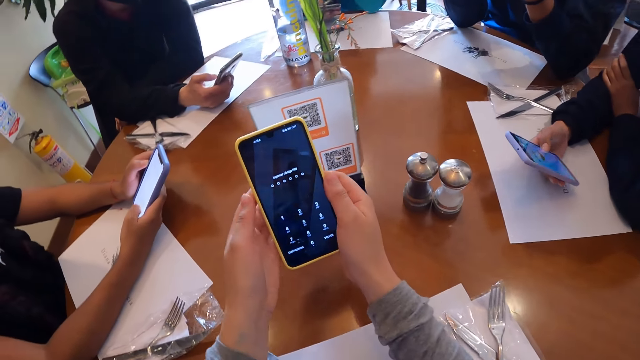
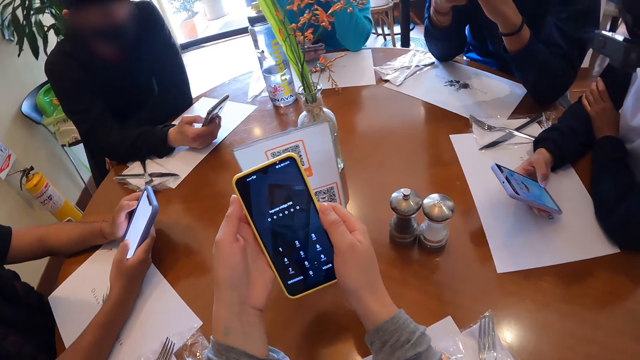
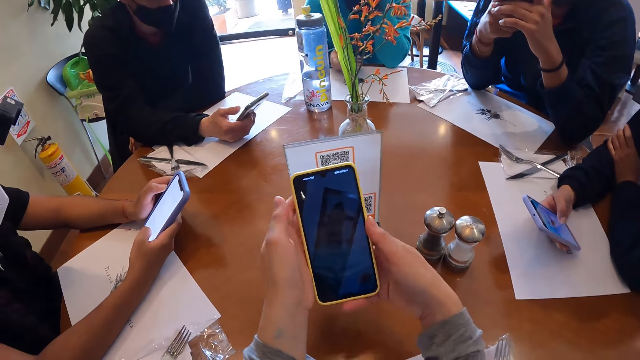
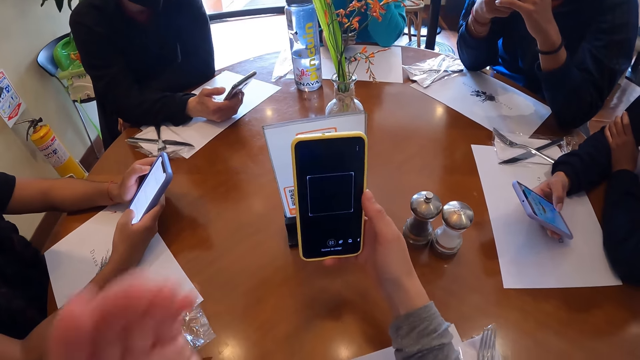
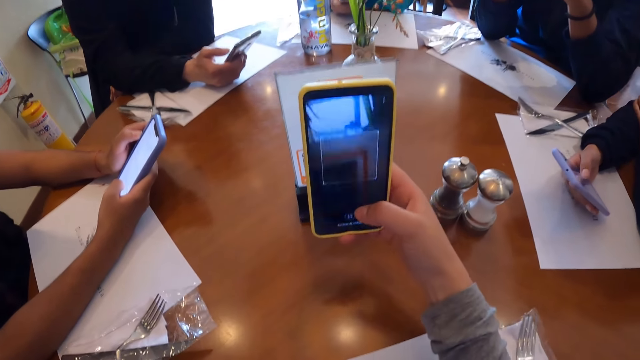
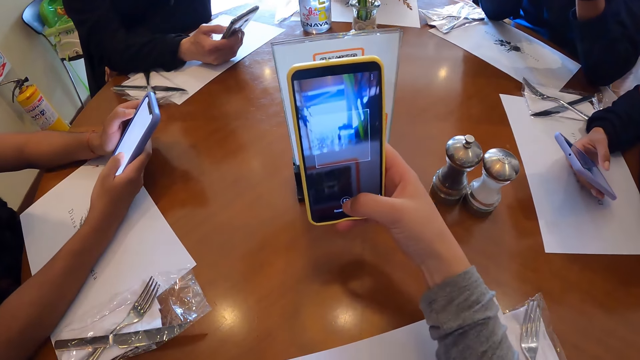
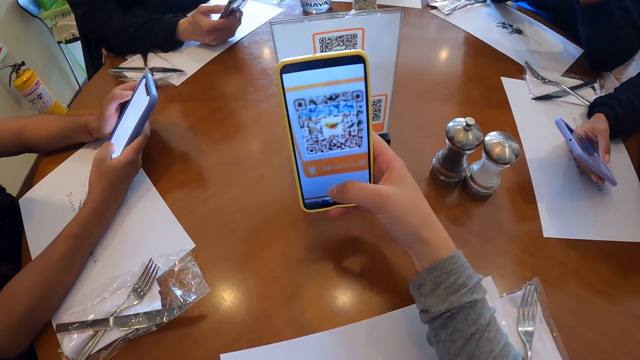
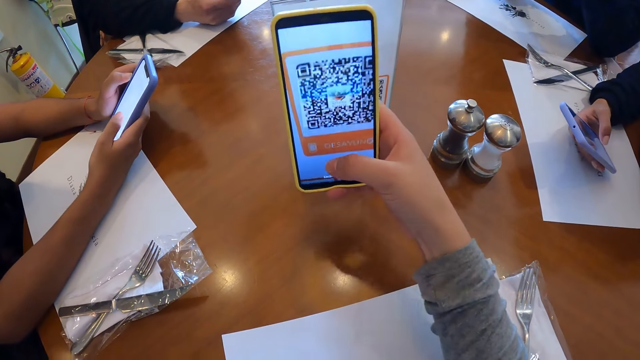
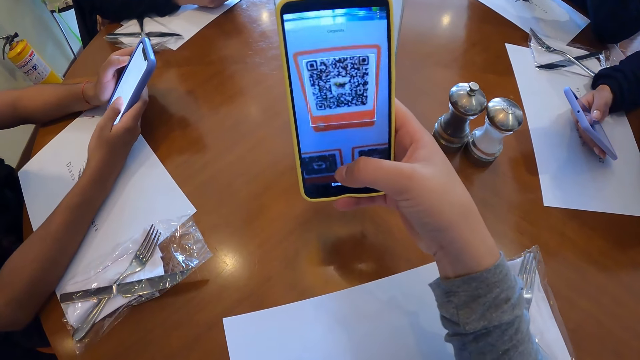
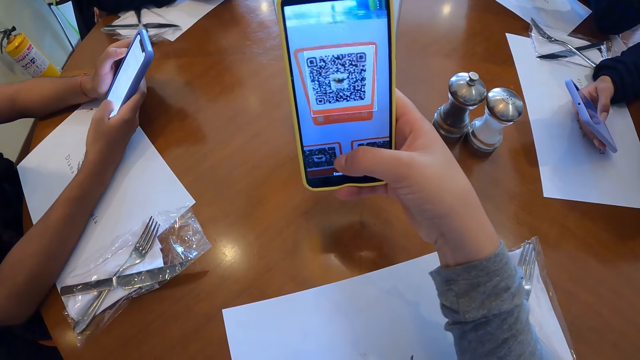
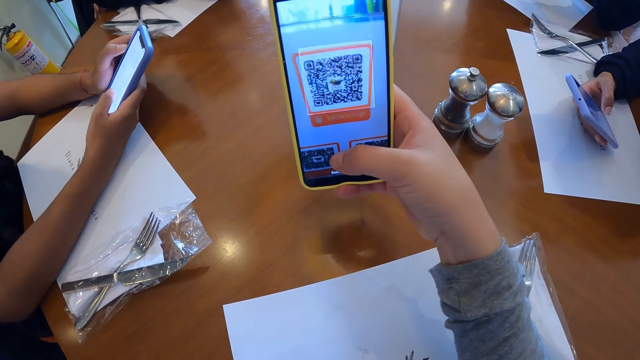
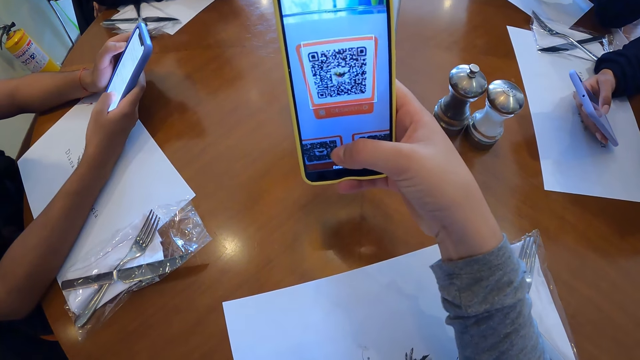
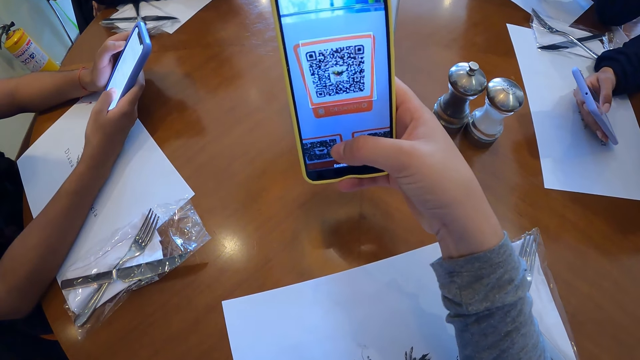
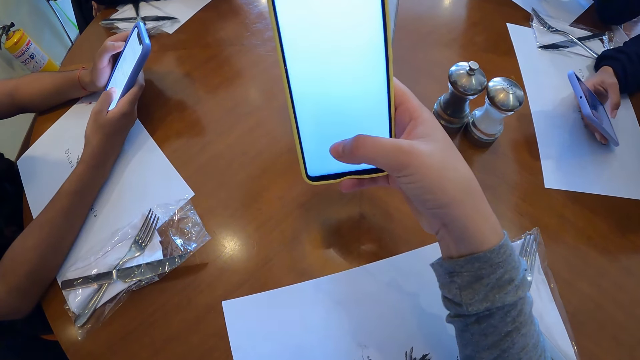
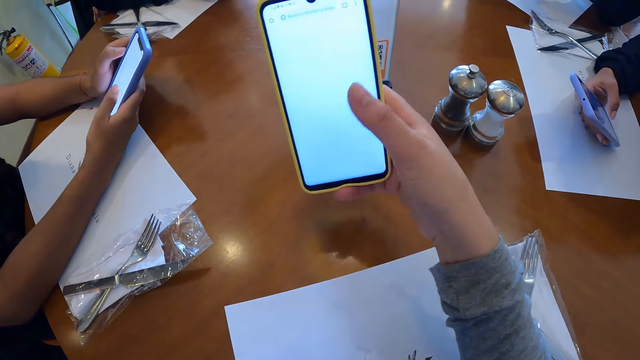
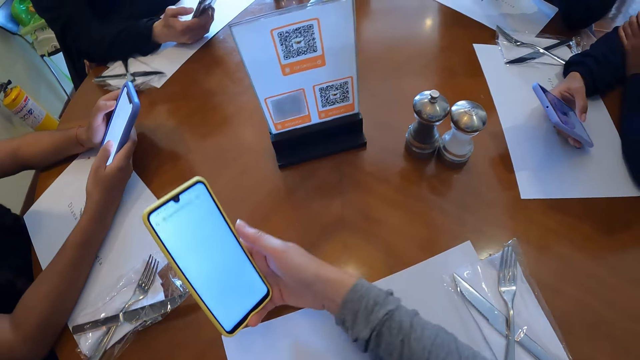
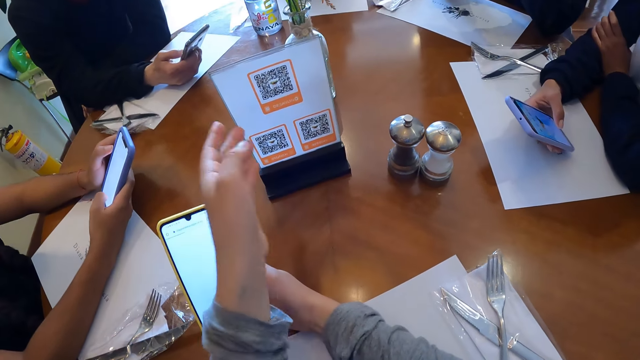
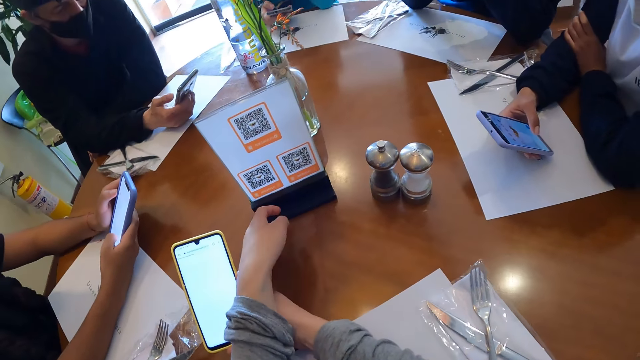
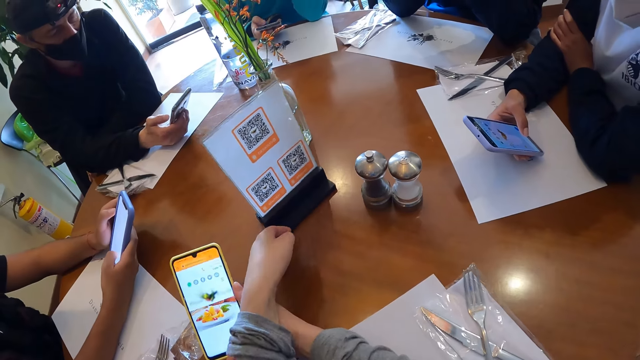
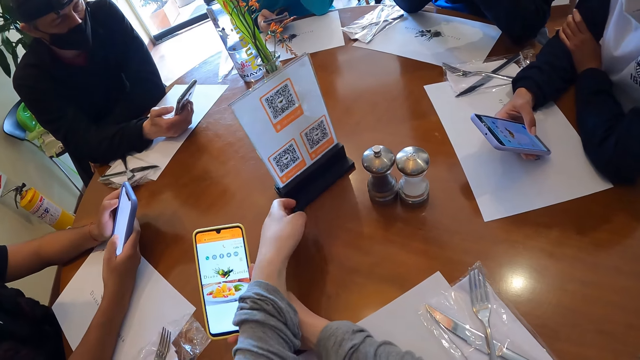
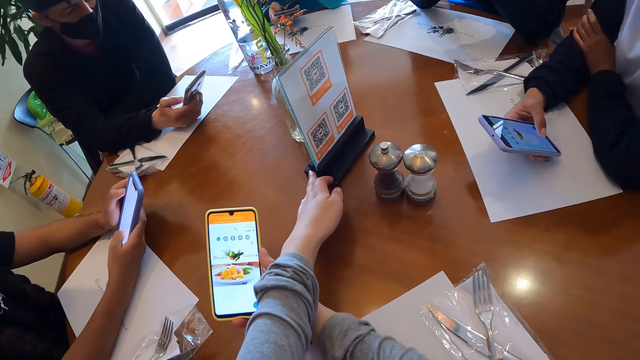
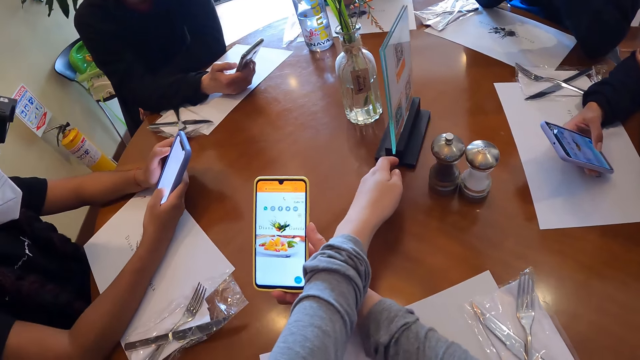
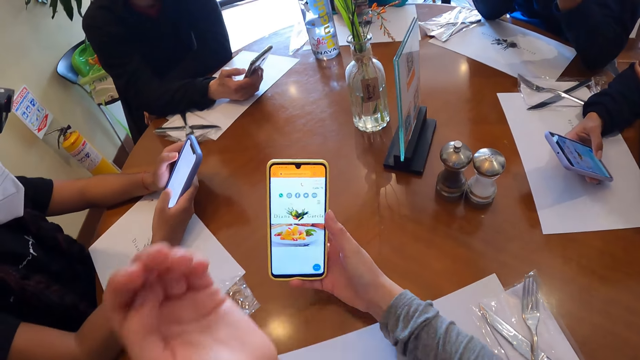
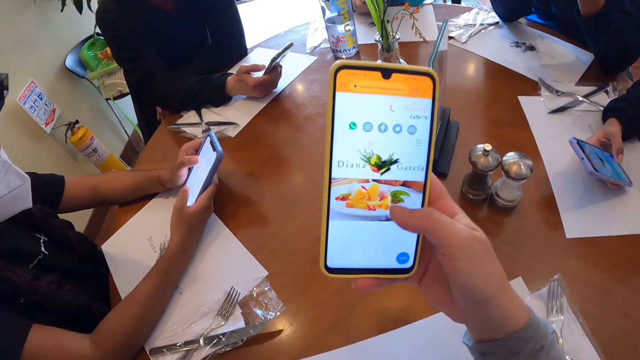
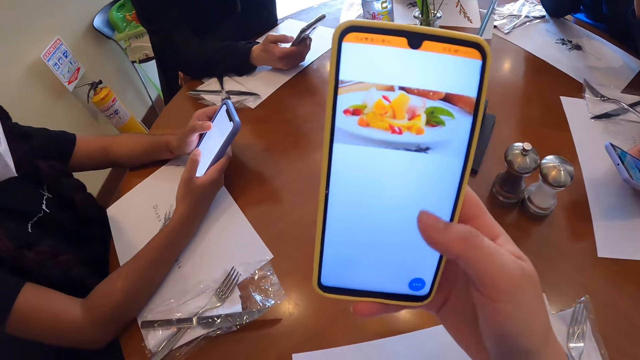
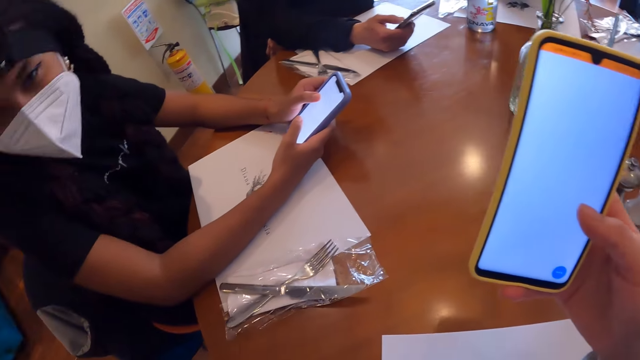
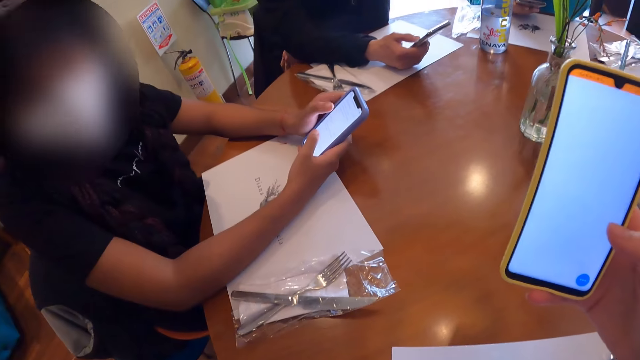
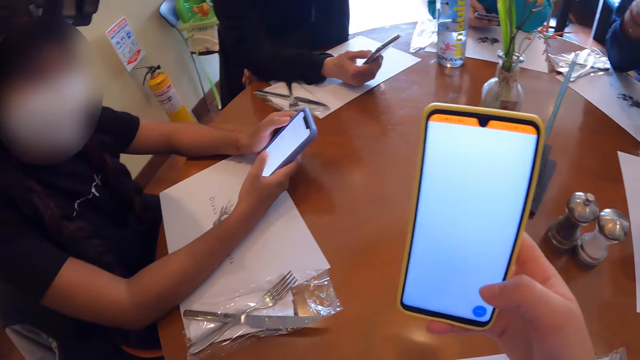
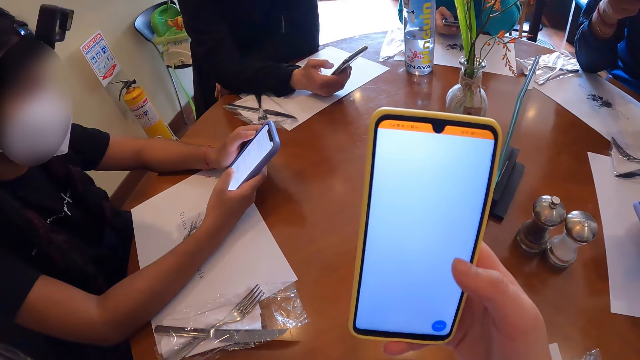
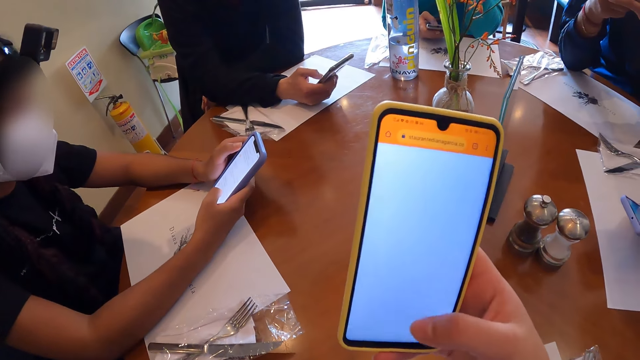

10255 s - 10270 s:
The camera wearer holds the phone with both hands. He scans the code on the plaque with the phone in his right hand. A woman uses the phone. Another woman uses the phone. The camera wearer moves the plaque on the table with his left hand. He operates the phone with his right hand.

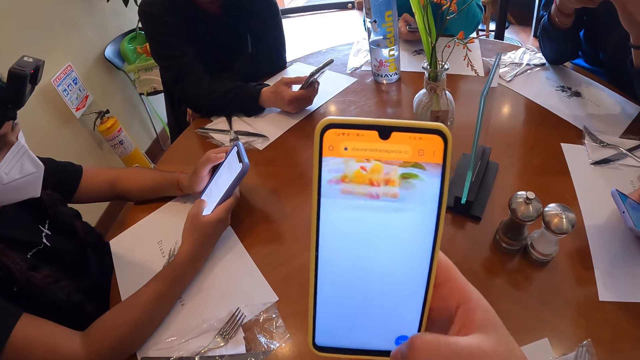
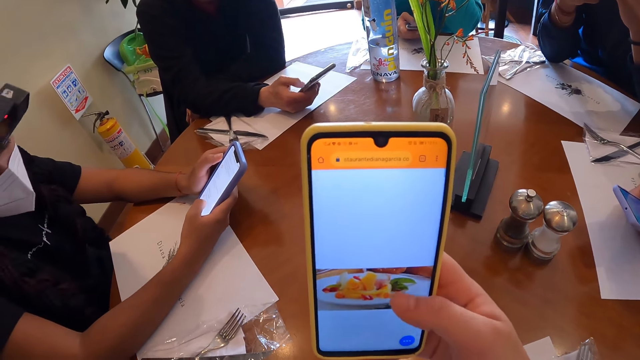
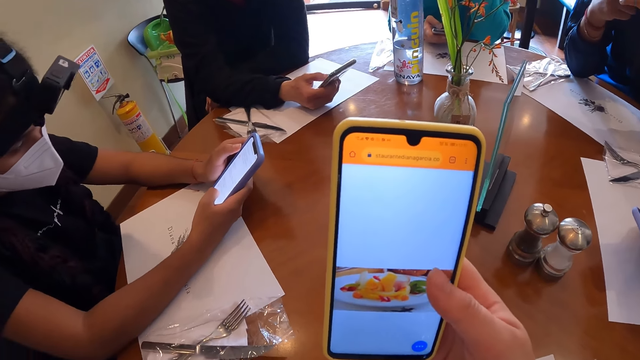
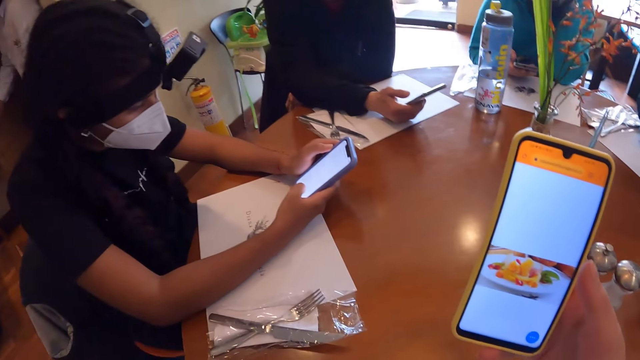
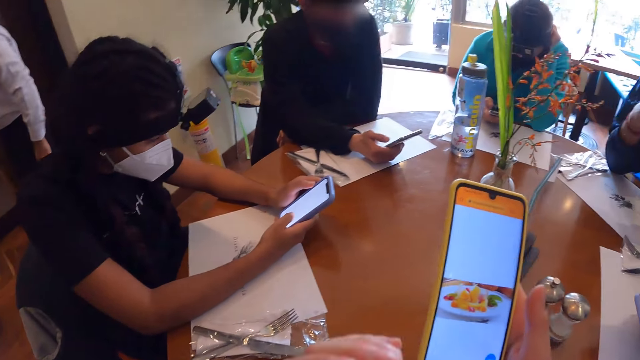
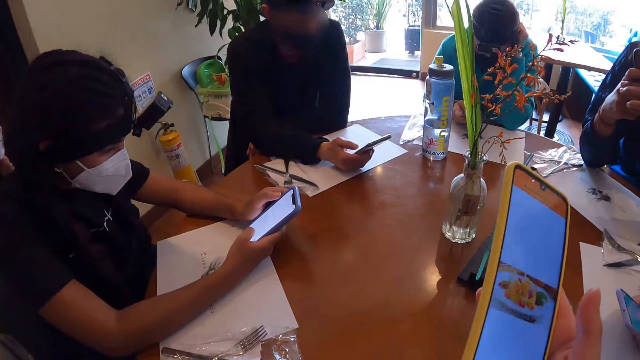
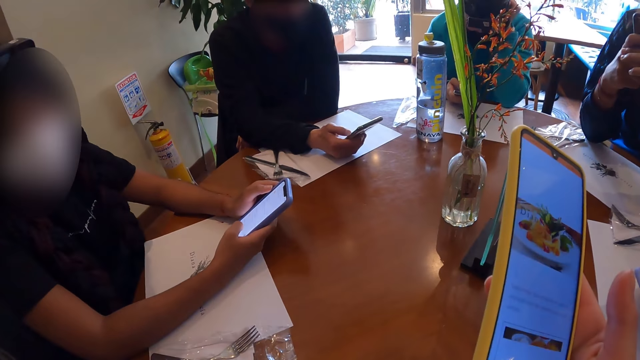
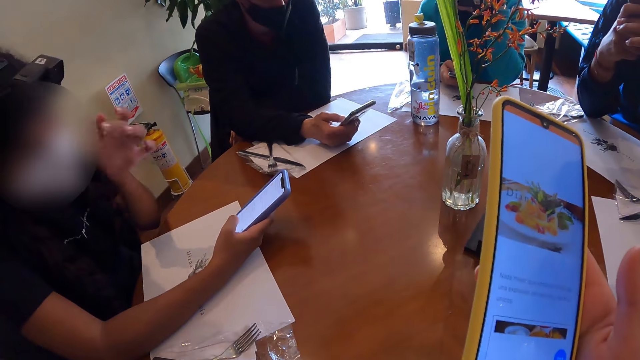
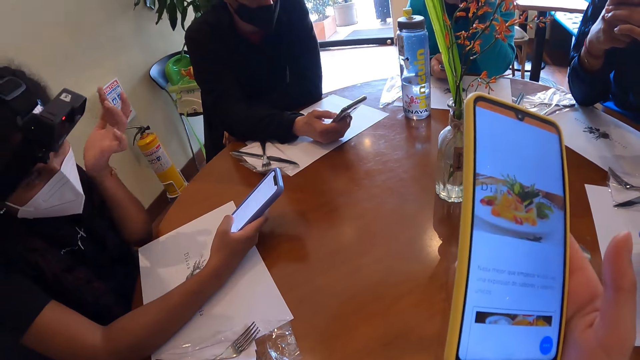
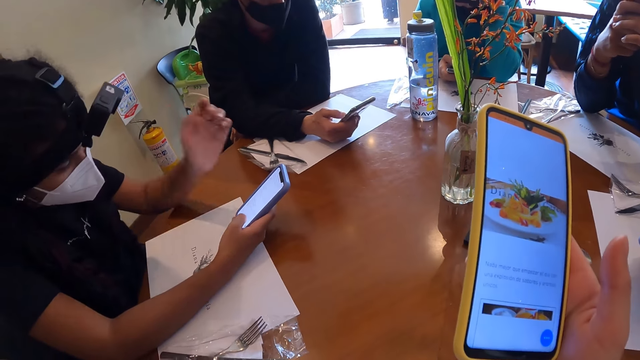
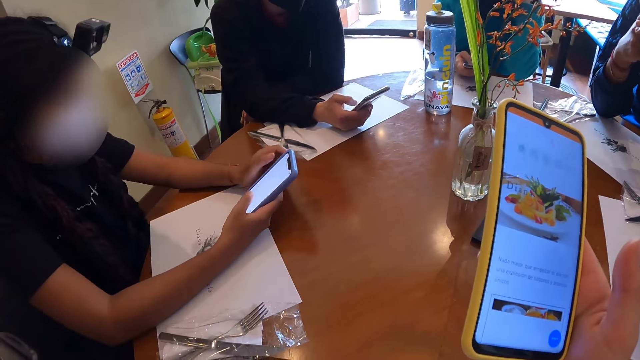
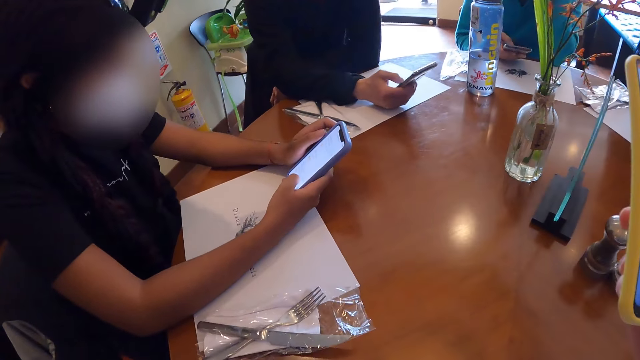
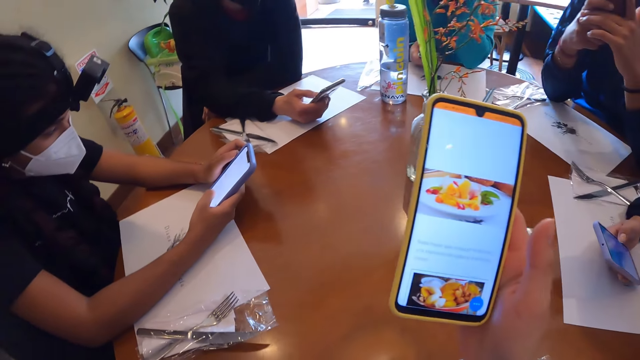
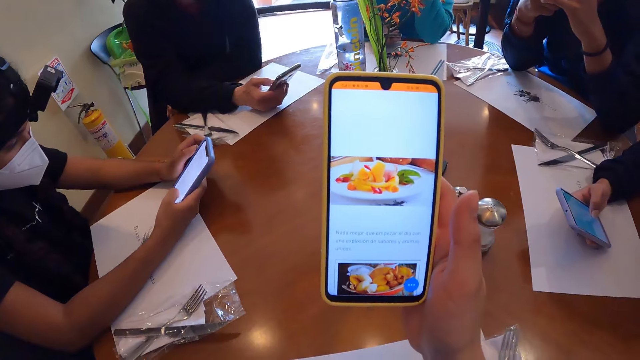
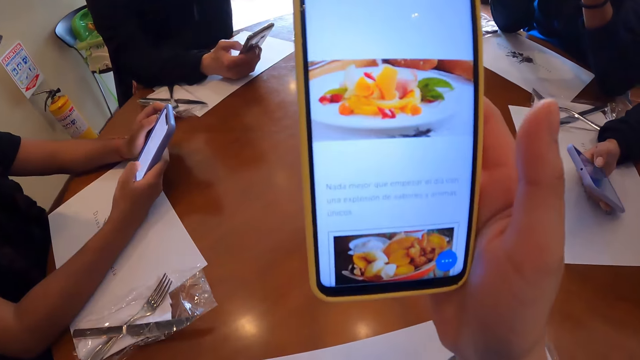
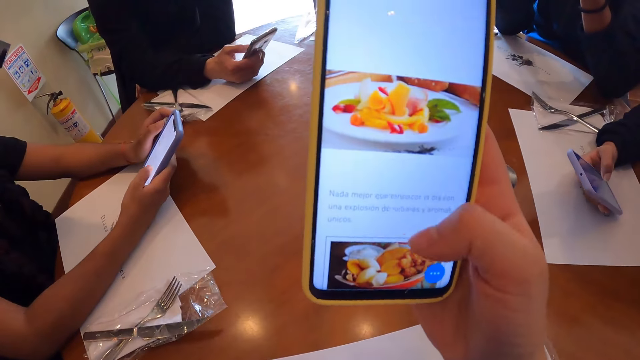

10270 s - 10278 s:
The camera wearer moves their hands. The woman scratches her face with her left hand and places her left hand on the table.
